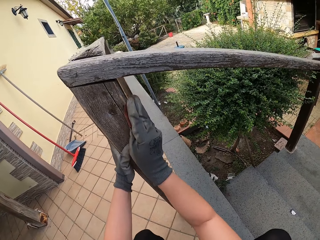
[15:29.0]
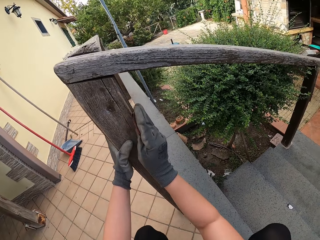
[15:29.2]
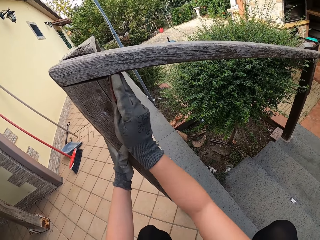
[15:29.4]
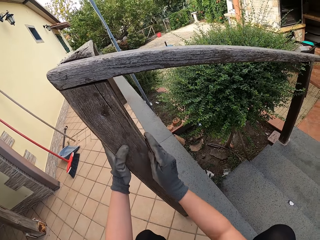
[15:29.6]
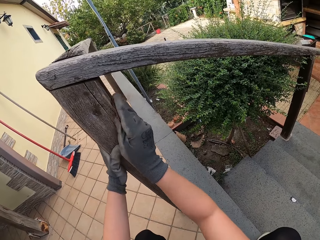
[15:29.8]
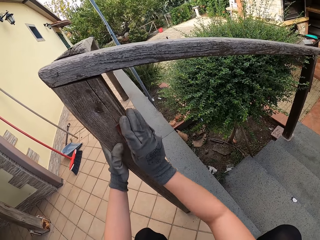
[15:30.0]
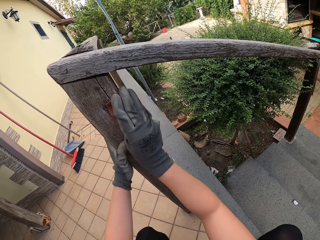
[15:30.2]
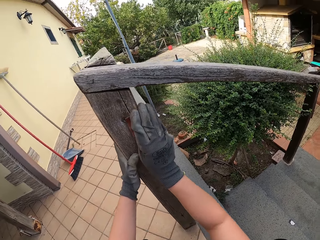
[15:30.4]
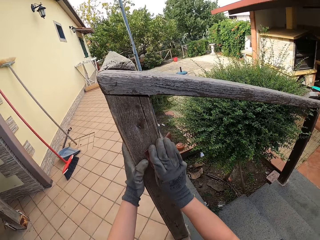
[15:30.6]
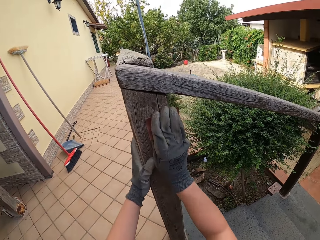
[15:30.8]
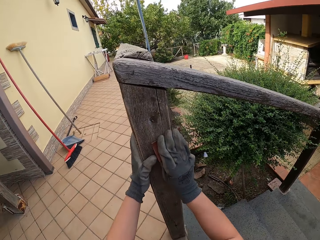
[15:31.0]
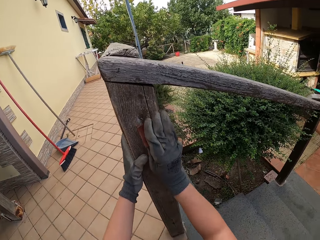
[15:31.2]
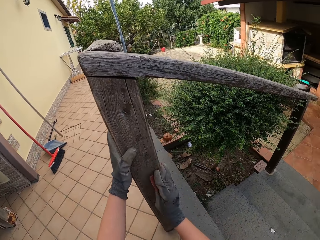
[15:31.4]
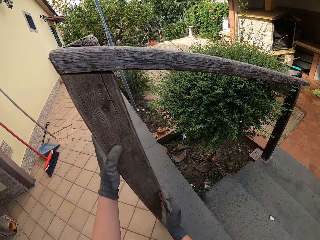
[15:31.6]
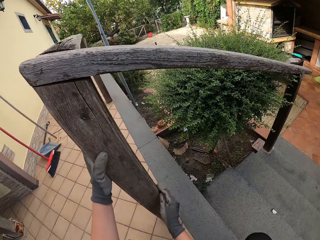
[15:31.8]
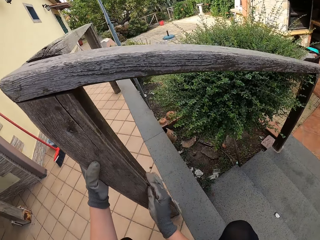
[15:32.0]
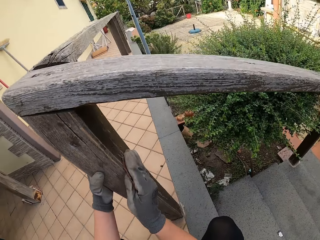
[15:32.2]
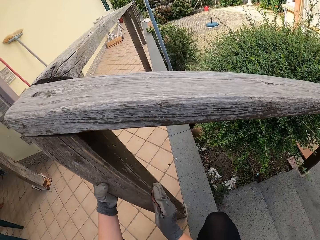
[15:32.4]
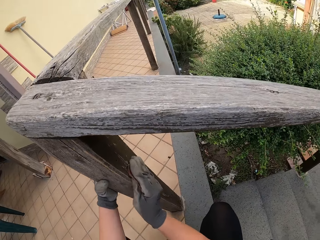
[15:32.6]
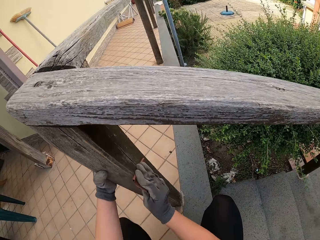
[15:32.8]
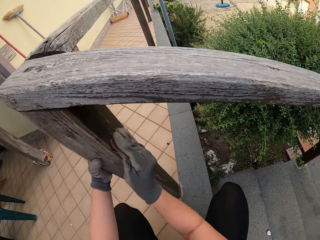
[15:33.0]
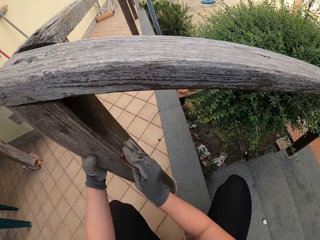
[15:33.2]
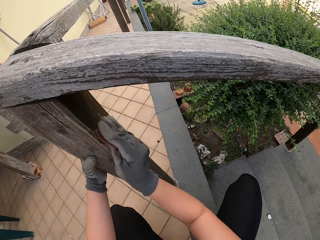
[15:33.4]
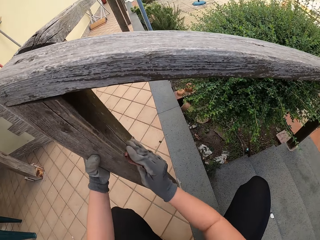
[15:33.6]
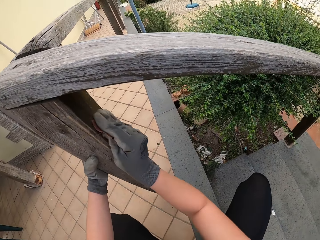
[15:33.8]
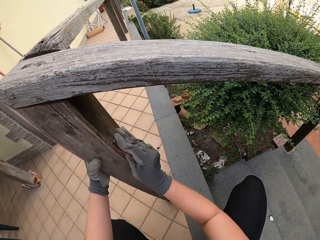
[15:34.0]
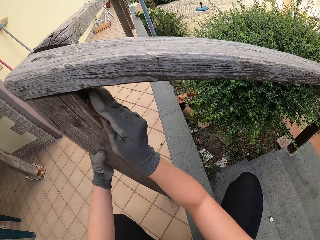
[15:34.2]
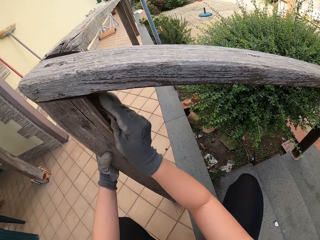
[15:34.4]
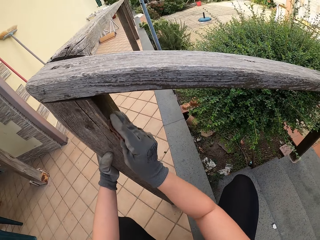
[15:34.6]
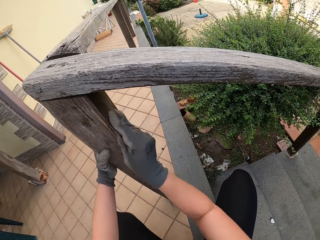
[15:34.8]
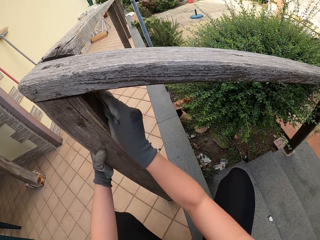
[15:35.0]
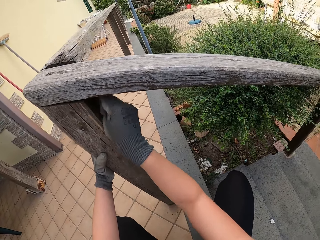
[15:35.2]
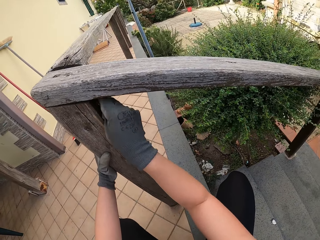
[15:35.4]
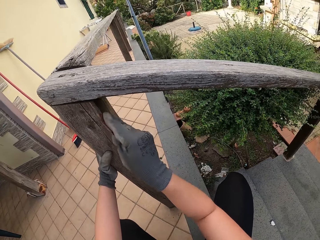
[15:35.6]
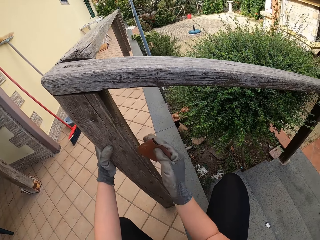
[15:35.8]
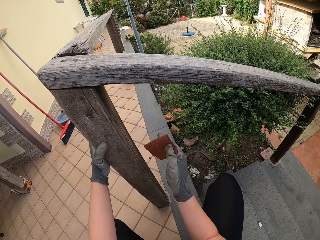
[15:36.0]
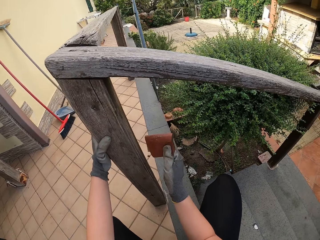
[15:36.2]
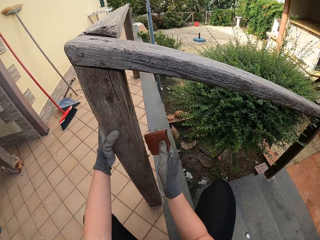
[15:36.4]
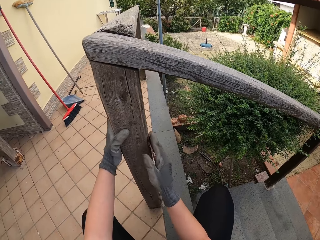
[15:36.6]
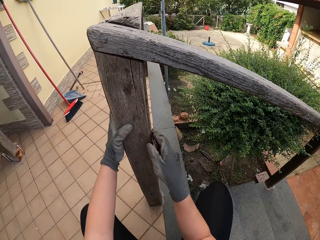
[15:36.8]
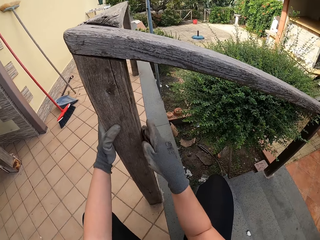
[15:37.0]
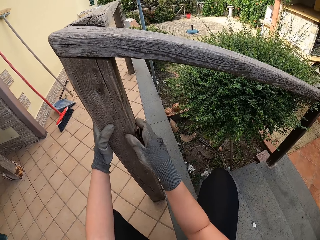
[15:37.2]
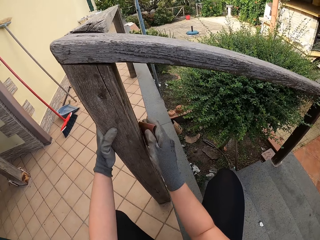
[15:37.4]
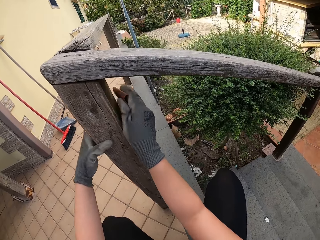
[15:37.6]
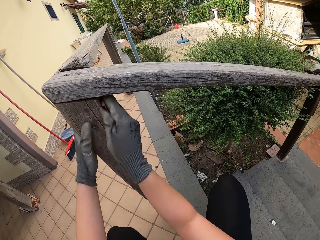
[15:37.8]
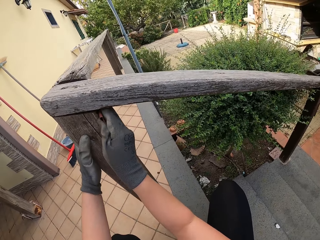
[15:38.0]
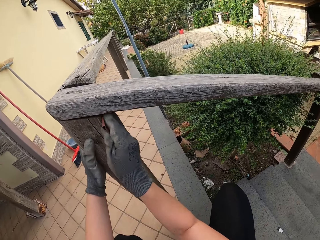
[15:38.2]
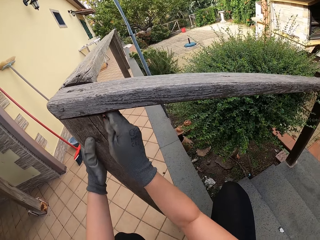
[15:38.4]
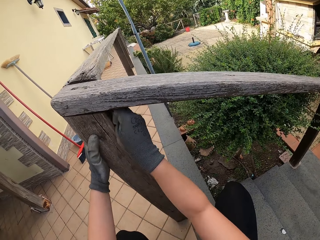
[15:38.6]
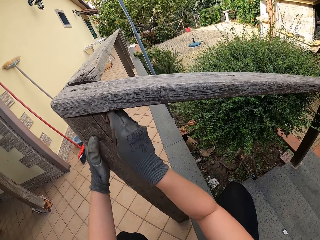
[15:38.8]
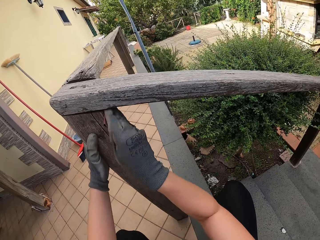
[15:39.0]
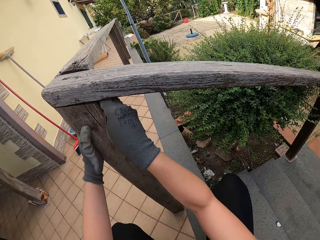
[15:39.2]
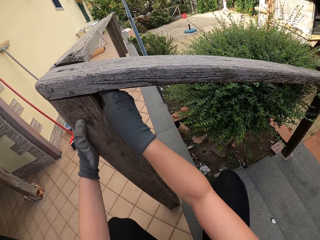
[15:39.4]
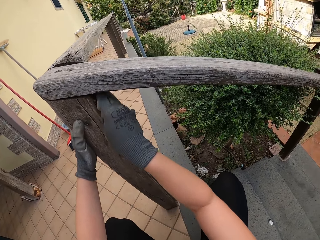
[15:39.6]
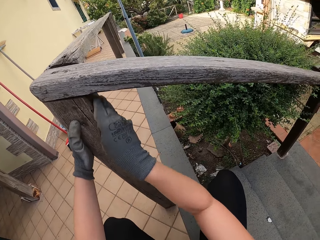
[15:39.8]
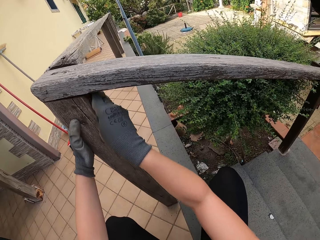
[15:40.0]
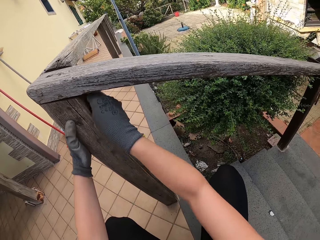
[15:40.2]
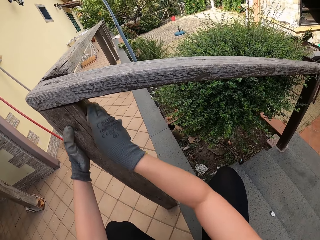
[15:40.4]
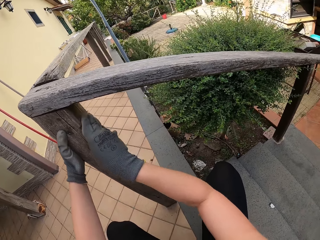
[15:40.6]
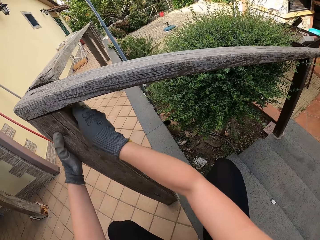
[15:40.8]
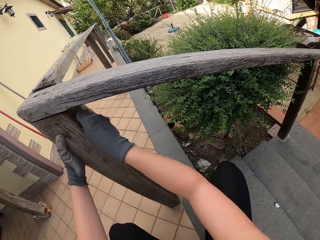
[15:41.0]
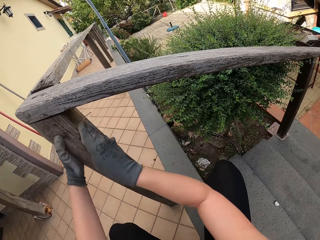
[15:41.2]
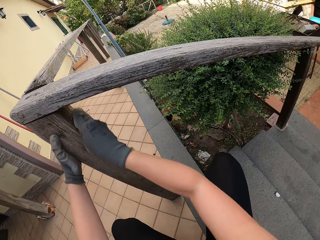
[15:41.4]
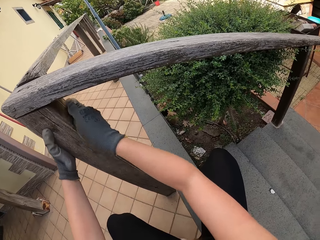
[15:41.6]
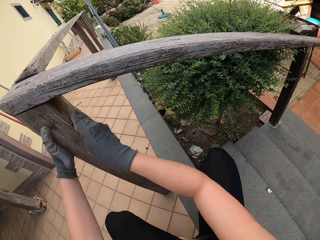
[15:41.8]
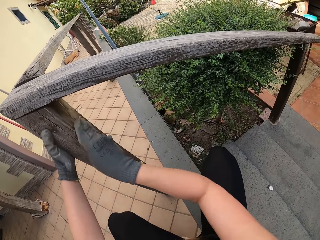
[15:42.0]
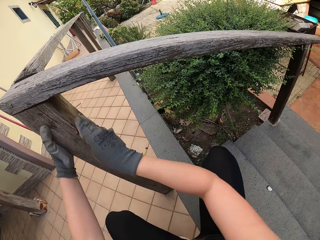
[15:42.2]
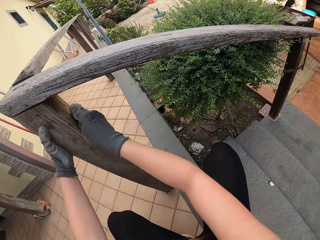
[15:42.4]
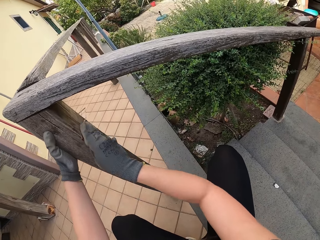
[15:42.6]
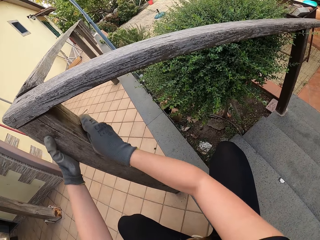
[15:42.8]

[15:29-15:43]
The camera wearer looks at the sandpaper. They smoothen the wooden rail.

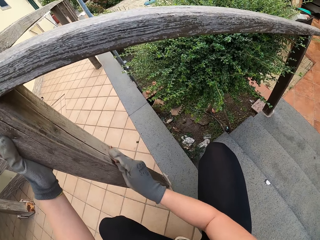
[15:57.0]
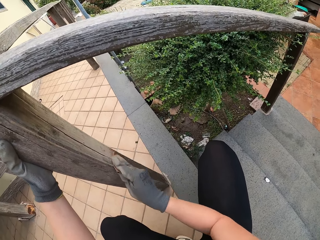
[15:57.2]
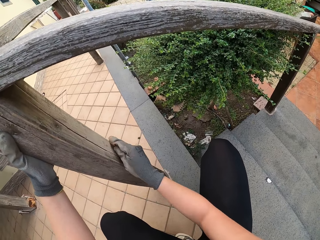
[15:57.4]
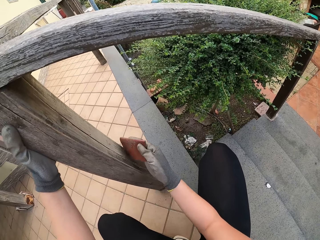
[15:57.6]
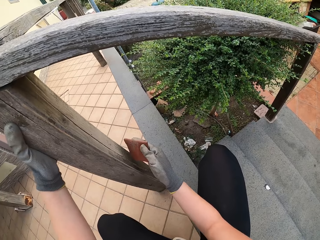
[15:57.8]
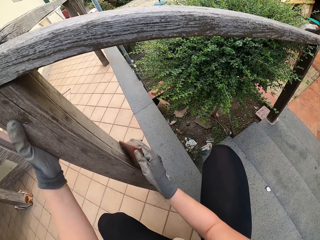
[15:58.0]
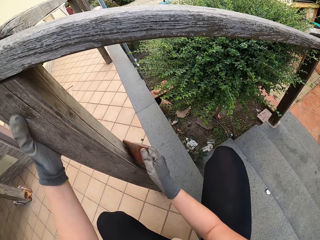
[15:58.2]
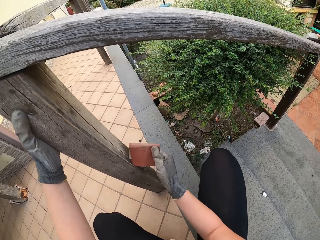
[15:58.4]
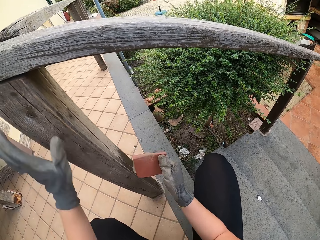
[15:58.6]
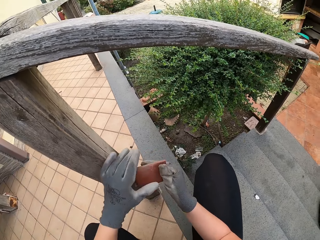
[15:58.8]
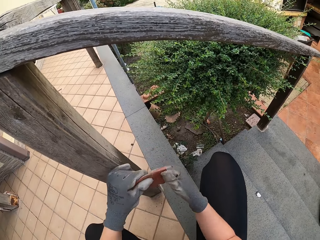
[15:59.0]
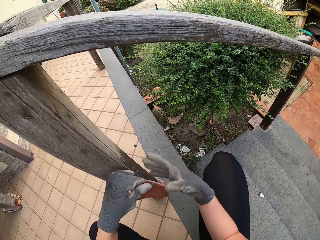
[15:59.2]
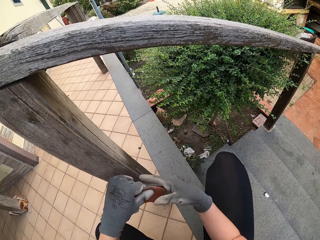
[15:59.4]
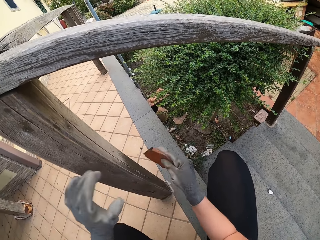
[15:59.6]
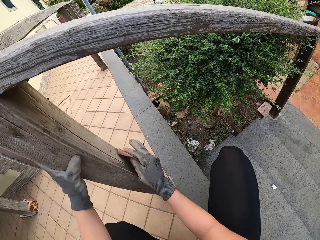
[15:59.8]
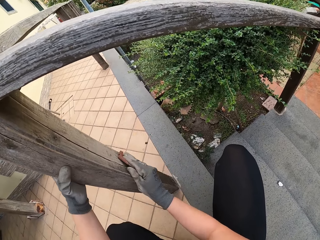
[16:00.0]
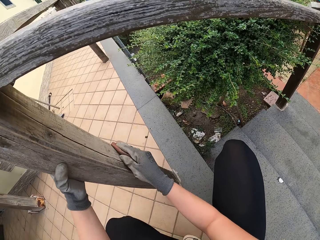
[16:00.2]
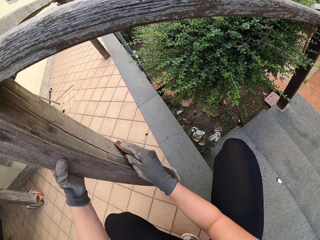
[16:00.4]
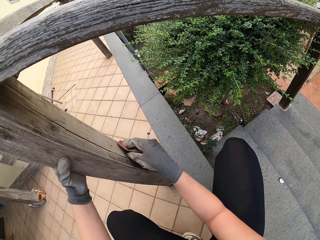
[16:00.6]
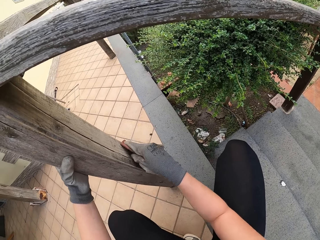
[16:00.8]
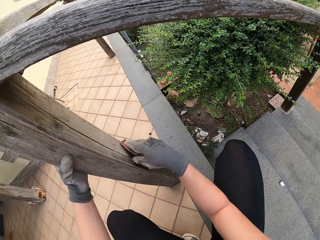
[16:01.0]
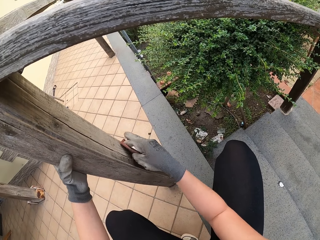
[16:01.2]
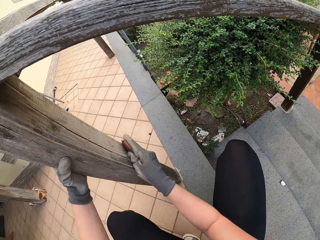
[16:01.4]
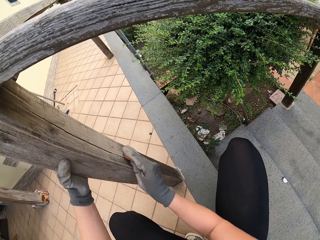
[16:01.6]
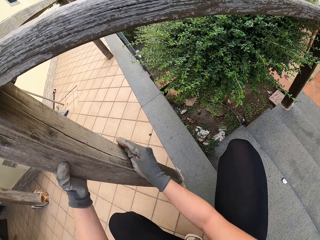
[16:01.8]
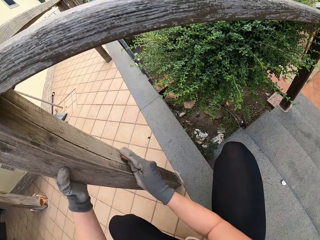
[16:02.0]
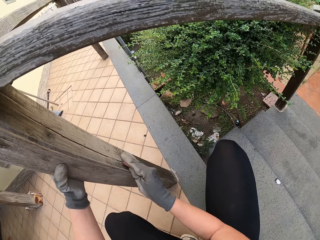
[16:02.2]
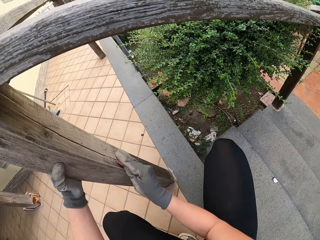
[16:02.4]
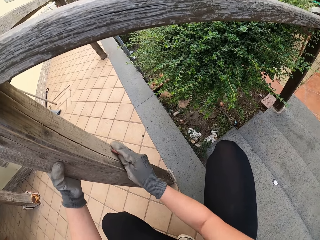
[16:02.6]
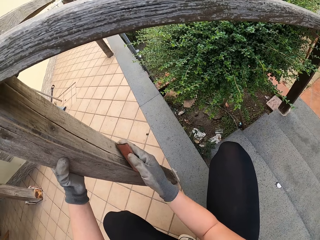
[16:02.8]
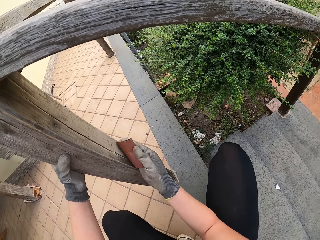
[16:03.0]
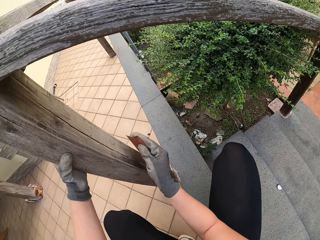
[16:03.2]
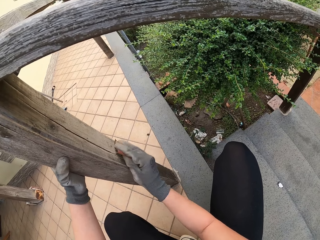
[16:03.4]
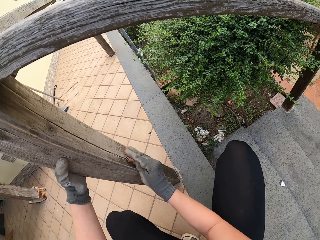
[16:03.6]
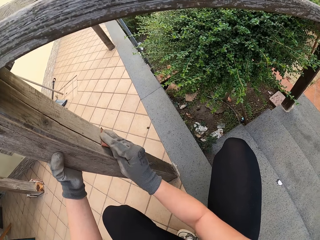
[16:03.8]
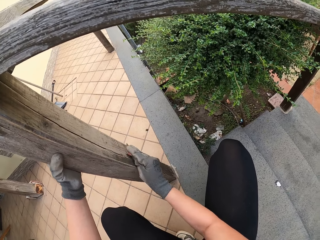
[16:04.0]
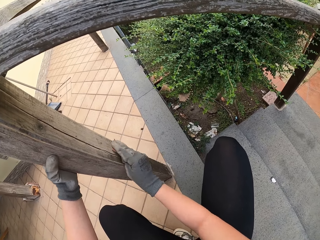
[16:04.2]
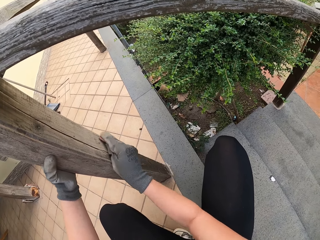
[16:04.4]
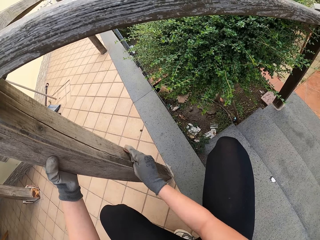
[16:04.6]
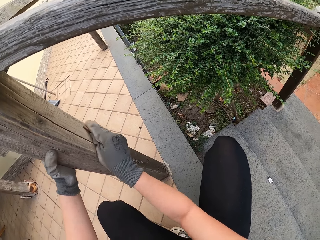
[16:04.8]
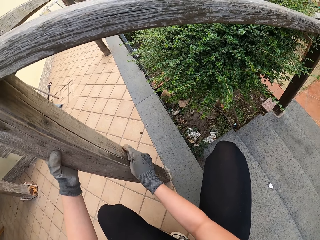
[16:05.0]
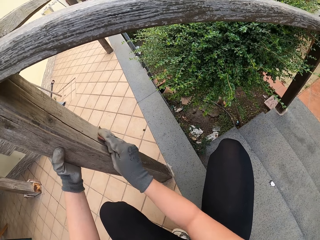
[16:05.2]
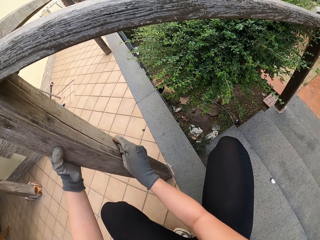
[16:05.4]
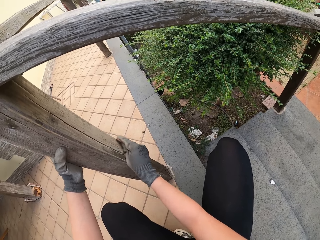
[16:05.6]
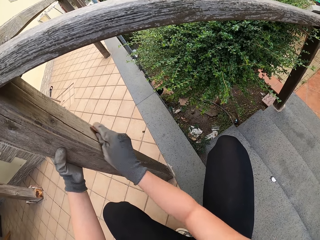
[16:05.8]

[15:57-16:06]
The camera wearer holds the sandpaper with both hands. They hold the sandpaper. They smoothen the wooden rail.
